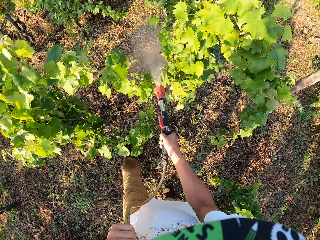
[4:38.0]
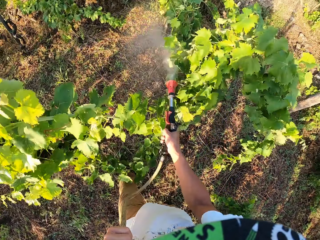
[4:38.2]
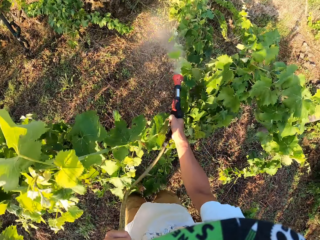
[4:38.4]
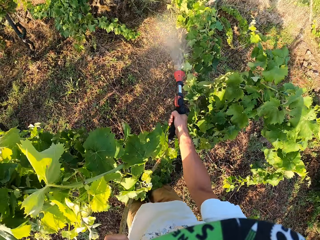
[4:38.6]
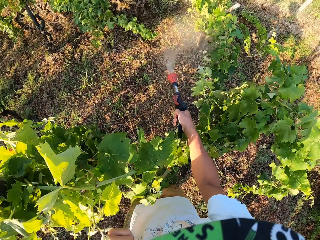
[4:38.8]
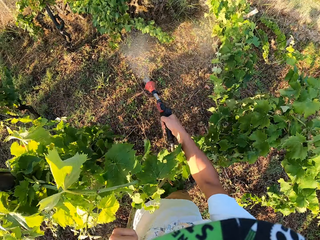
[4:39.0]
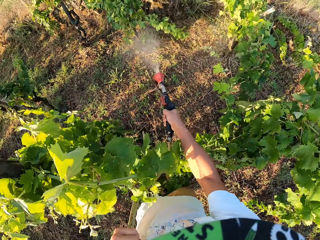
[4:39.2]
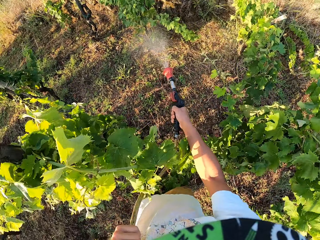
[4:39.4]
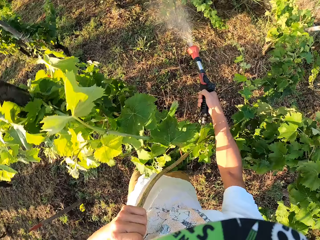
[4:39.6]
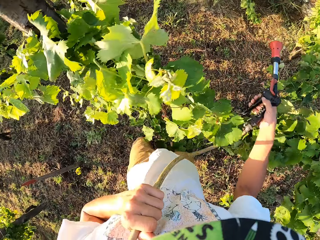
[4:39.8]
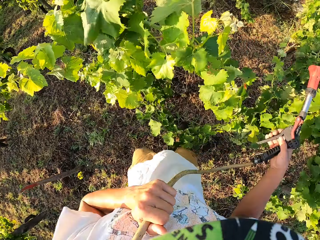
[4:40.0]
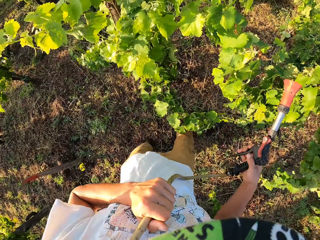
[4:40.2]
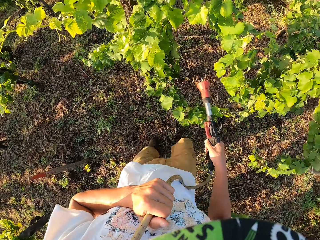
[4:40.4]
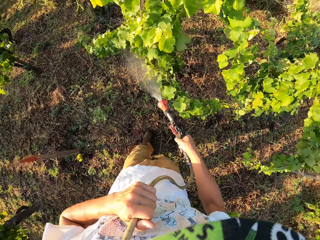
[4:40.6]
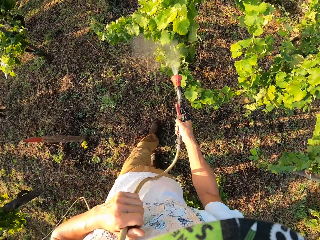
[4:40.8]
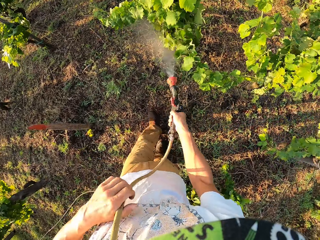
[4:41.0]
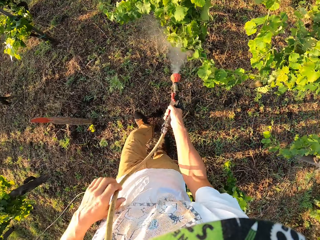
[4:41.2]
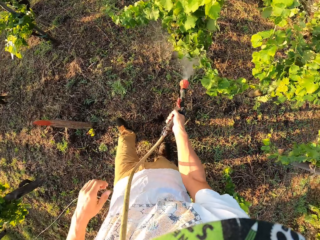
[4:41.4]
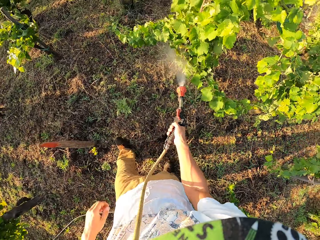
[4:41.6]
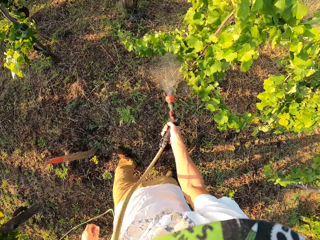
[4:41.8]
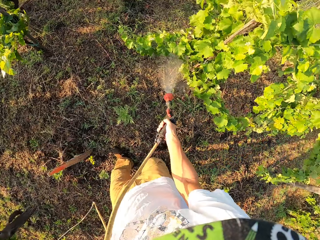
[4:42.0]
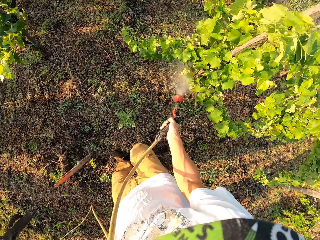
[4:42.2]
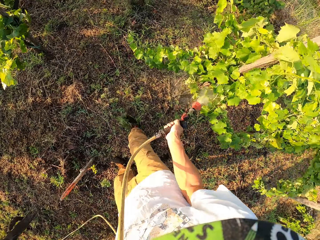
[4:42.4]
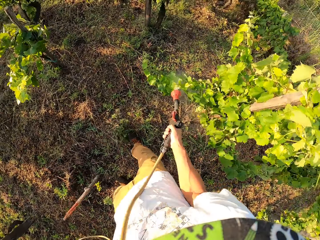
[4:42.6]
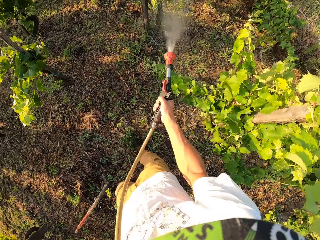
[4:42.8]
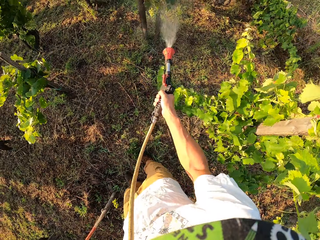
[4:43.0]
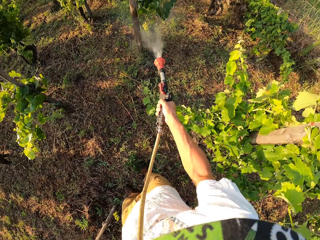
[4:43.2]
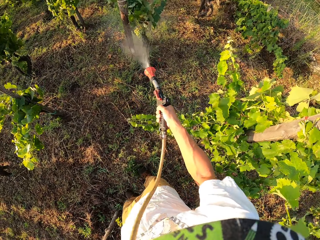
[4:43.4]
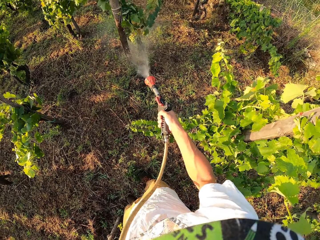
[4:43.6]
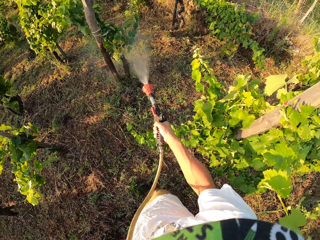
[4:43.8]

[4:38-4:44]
The camera wearer stops walking. He stops watering the plants. He walks backwards a little. He continues watering the plants. He drops the part of the garden hose in his left hand. He walks forward. He stops walking.

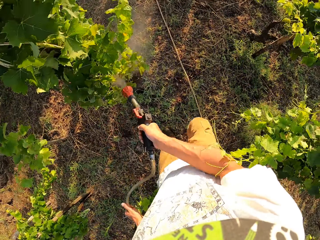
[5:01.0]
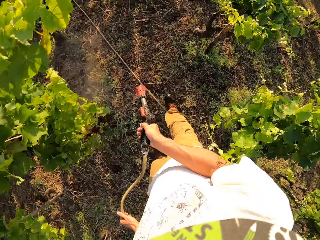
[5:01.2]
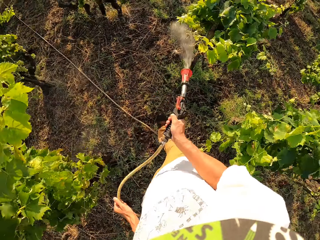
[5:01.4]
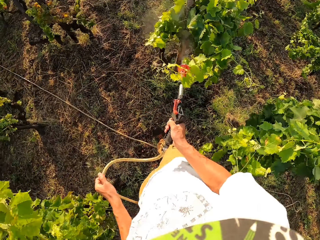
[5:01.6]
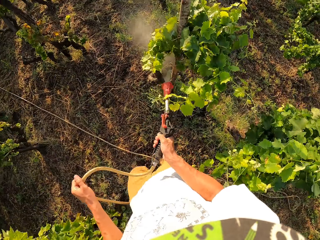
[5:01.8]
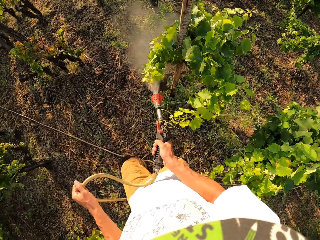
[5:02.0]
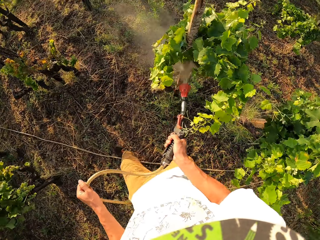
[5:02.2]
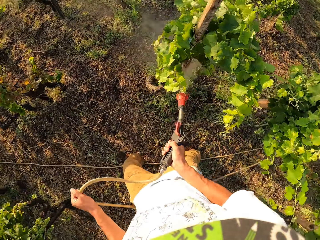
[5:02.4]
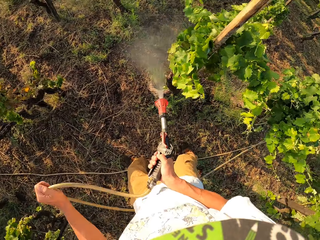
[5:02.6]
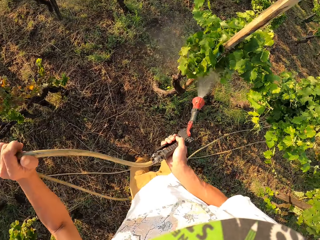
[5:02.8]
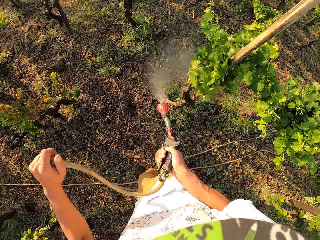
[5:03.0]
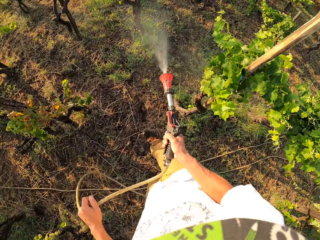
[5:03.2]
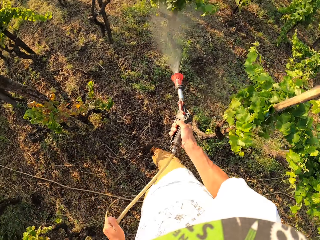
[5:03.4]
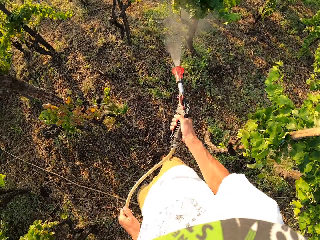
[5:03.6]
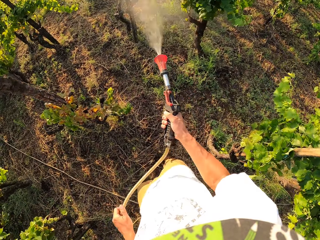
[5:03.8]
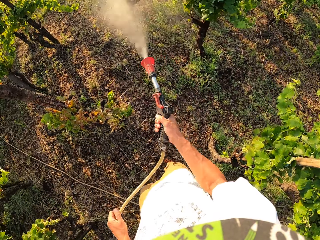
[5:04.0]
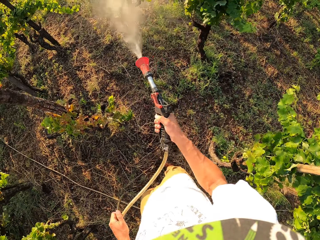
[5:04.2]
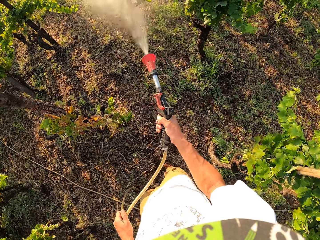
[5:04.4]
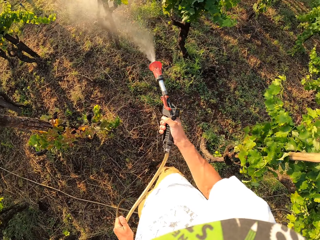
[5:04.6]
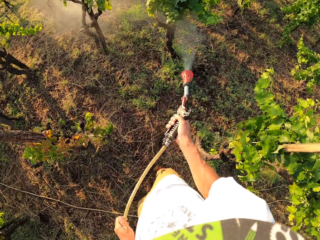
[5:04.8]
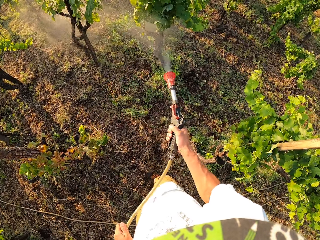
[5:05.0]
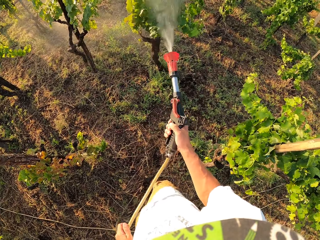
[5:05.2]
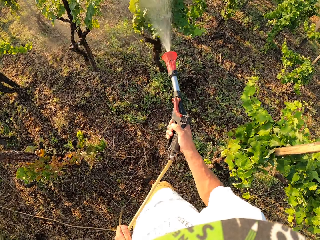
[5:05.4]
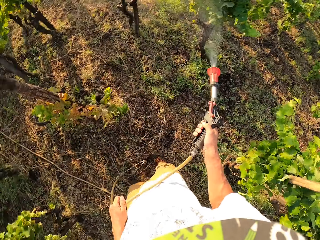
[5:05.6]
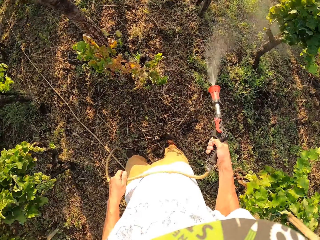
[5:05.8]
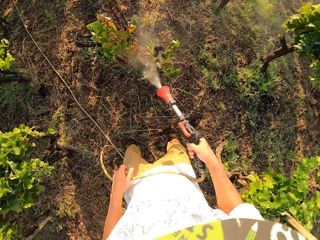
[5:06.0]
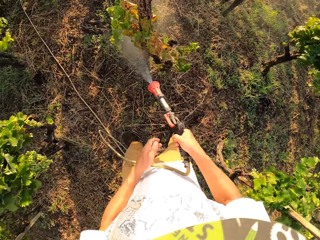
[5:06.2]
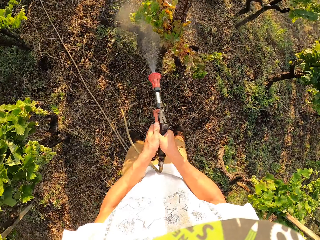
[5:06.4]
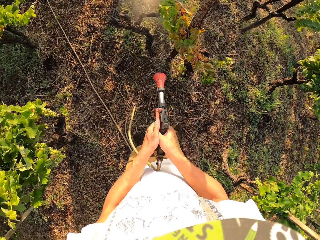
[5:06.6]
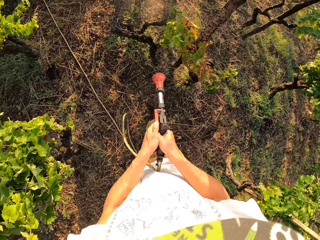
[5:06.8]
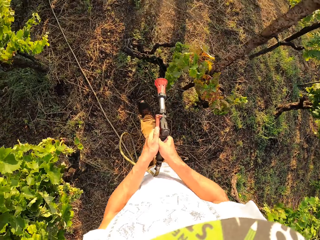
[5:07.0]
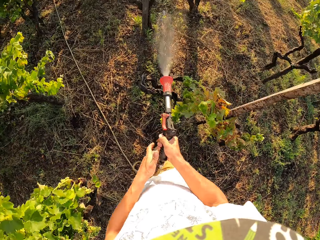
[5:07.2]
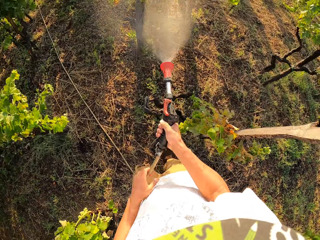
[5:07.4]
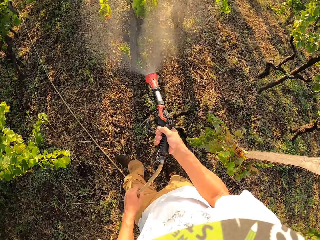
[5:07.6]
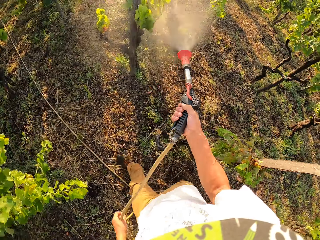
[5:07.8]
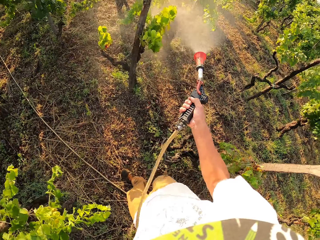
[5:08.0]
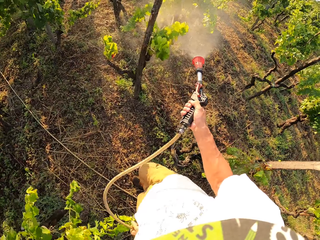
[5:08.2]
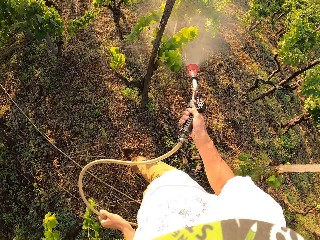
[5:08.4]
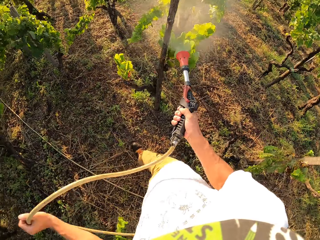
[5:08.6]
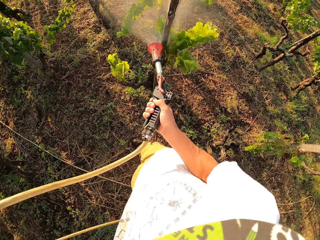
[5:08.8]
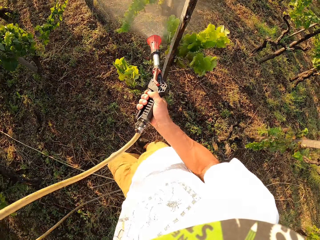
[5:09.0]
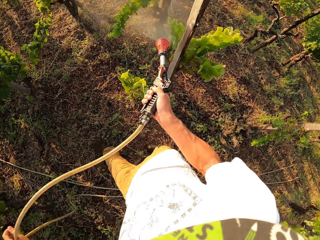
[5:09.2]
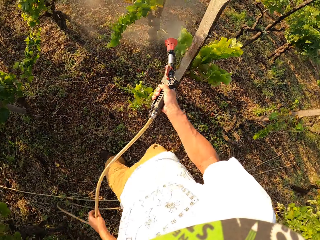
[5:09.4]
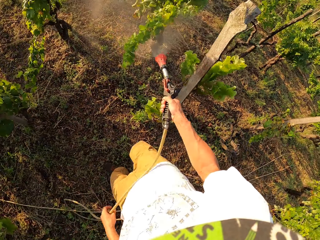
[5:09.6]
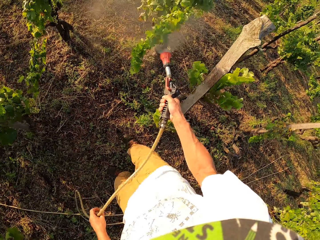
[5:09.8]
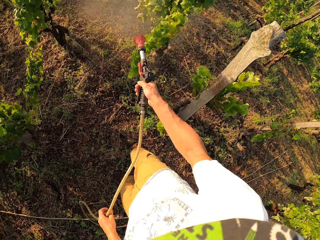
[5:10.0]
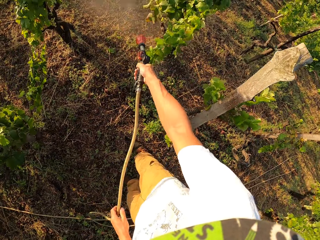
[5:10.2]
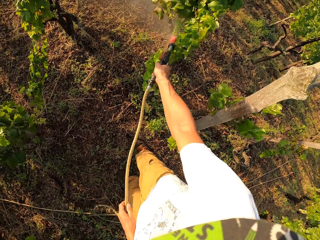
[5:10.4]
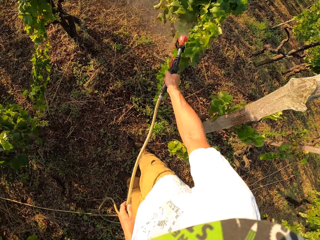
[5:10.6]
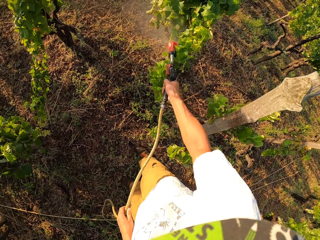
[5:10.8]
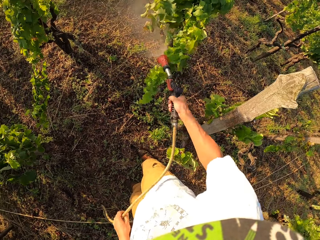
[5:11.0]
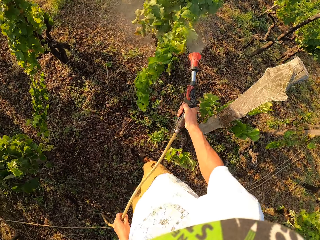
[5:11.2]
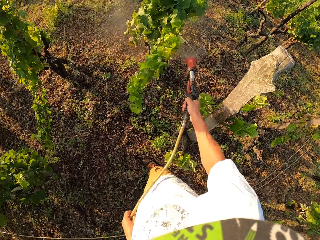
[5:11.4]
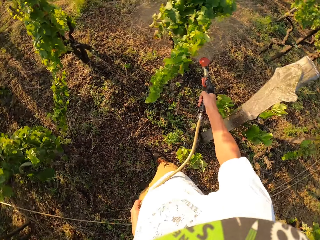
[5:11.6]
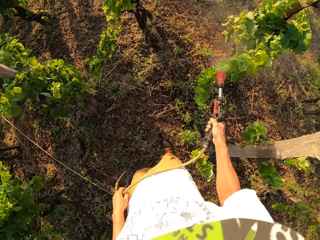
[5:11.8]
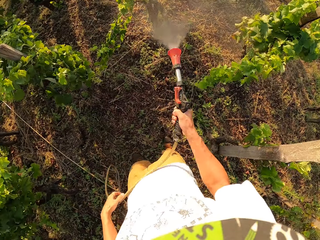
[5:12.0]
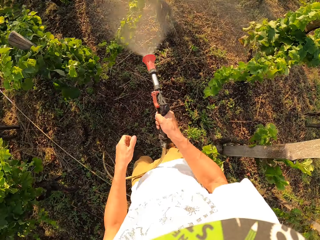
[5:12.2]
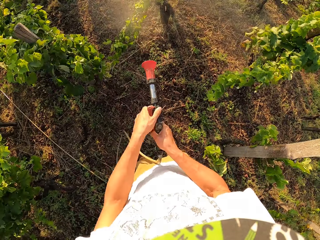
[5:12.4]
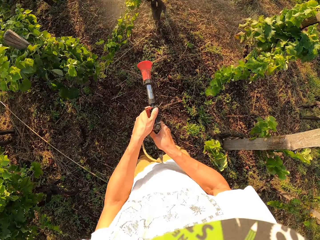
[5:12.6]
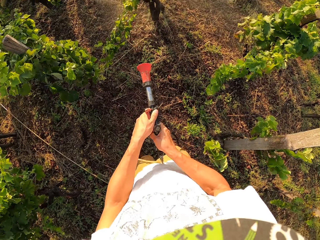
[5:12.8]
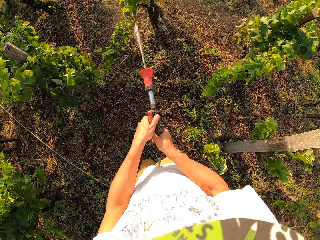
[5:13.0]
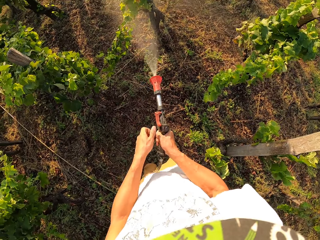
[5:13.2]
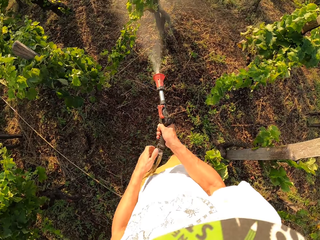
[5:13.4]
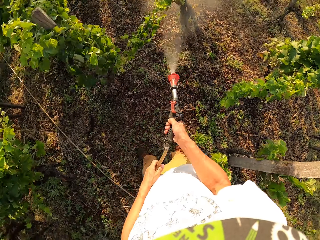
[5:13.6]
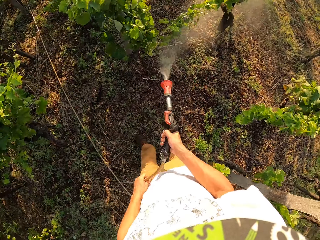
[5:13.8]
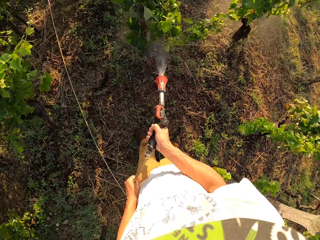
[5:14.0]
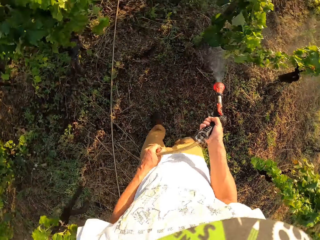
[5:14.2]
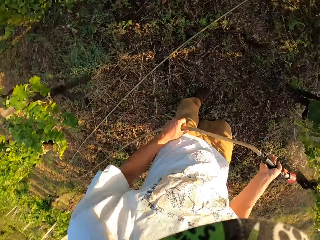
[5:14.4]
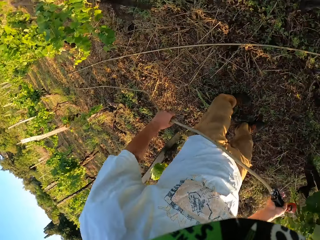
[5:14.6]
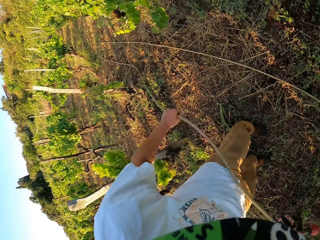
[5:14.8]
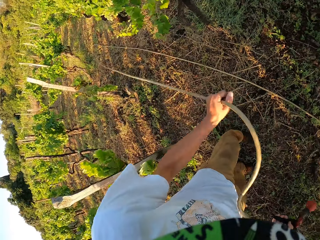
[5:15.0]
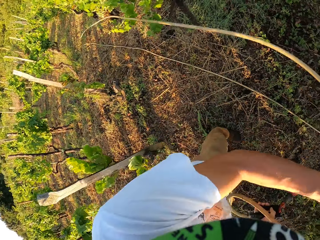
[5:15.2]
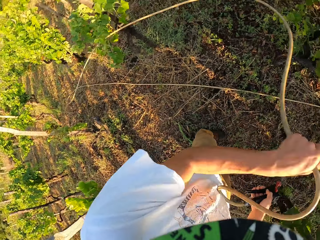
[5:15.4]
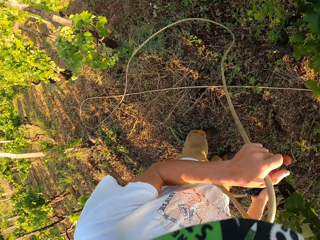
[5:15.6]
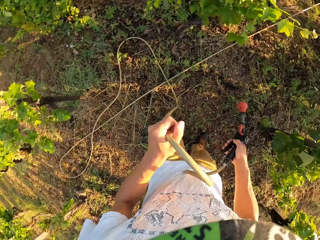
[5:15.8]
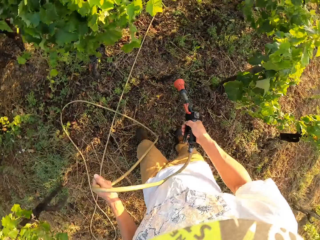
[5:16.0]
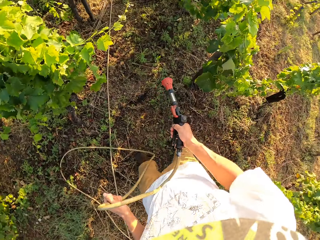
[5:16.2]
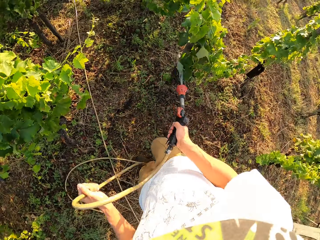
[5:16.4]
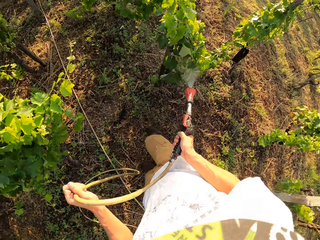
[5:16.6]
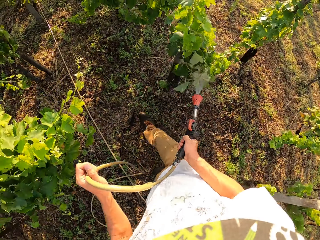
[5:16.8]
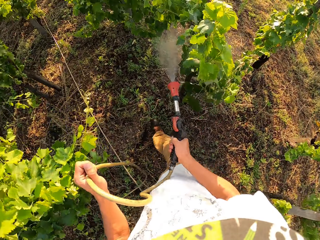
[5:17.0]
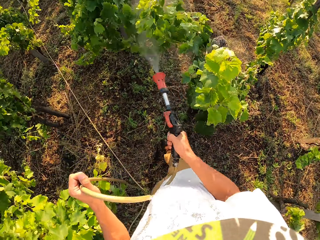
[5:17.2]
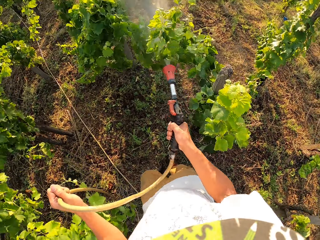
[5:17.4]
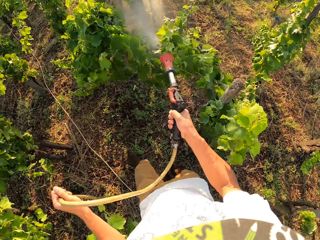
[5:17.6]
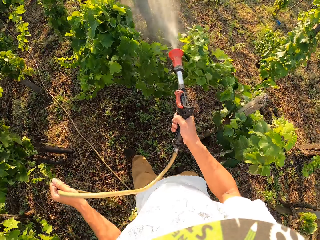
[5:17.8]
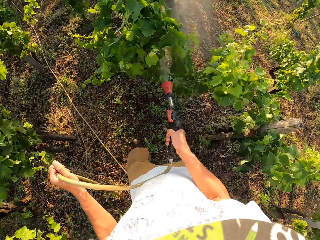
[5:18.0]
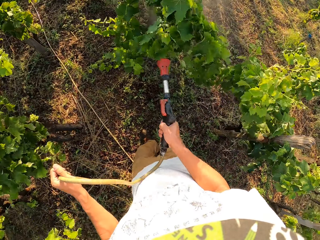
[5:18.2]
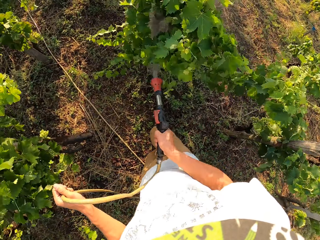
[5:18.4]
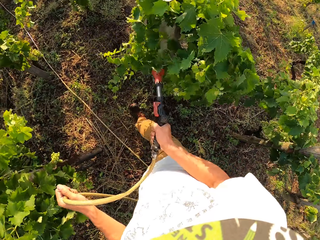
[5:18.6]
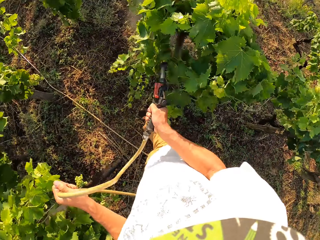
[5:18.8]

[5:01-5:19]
The camera wearer turns off the sprinkler briefly. He touches the sprinkler with his left hand. He turns off the sprinkler again. He continues to water the field. He turns off the sprinkler briefly. He continues to water the field. He touches the sprinkler with his left hand again. He turns off the sprinkler briefly. He continues to water the field. He turns to the left side of the field. He pulls the pipe of the sprinkler closer with his left hand. He continues to water the field with his right hand.
